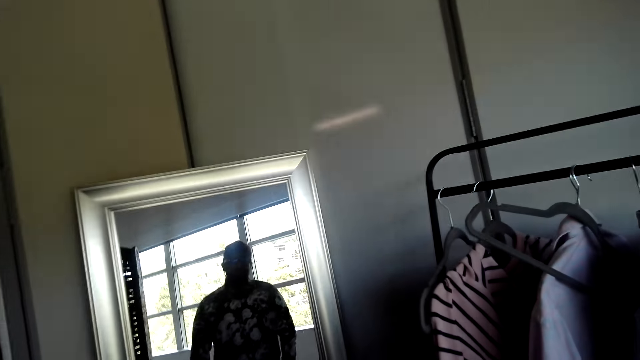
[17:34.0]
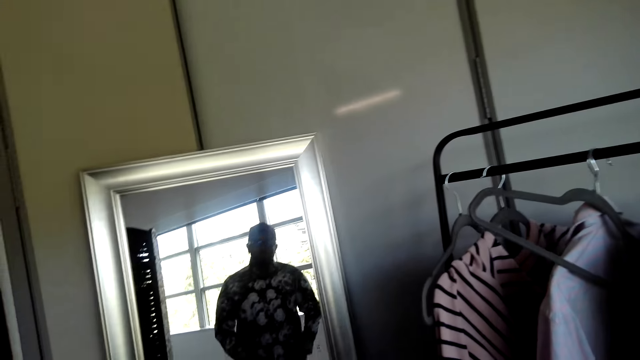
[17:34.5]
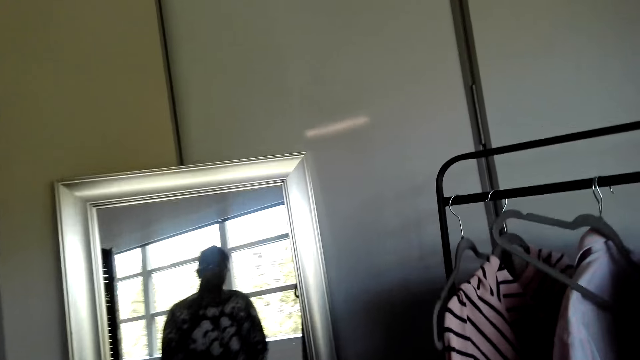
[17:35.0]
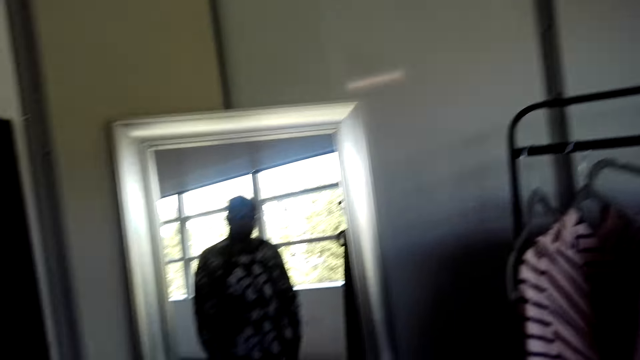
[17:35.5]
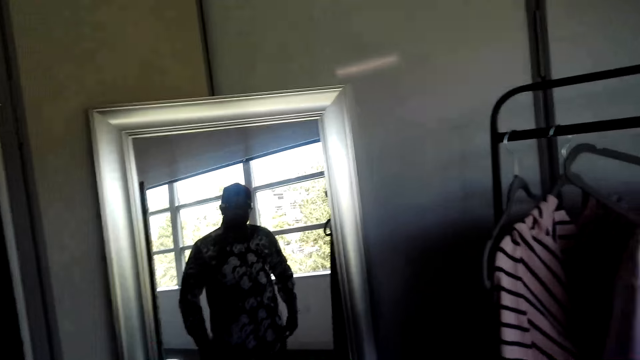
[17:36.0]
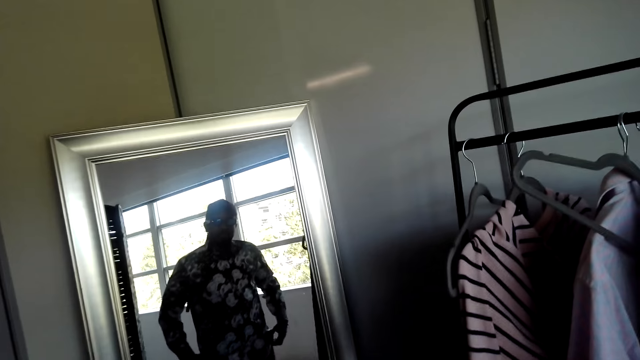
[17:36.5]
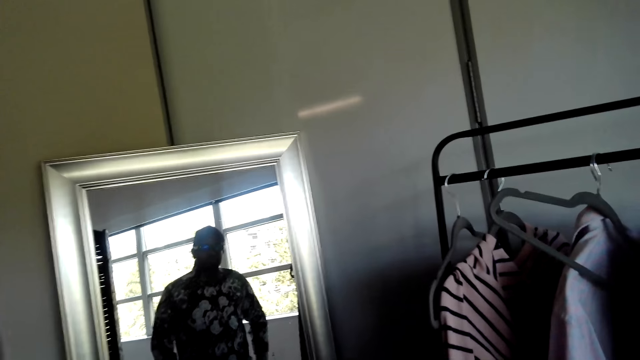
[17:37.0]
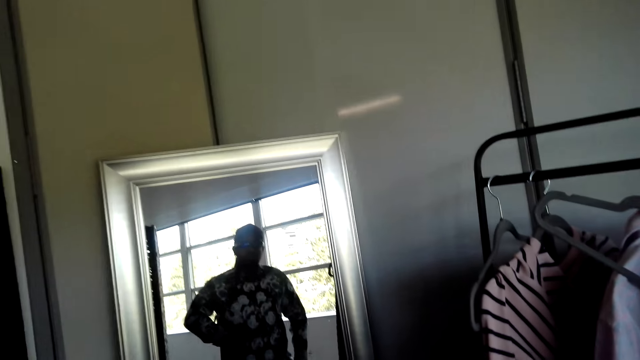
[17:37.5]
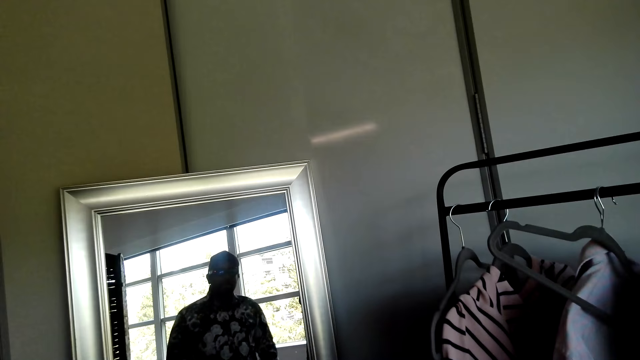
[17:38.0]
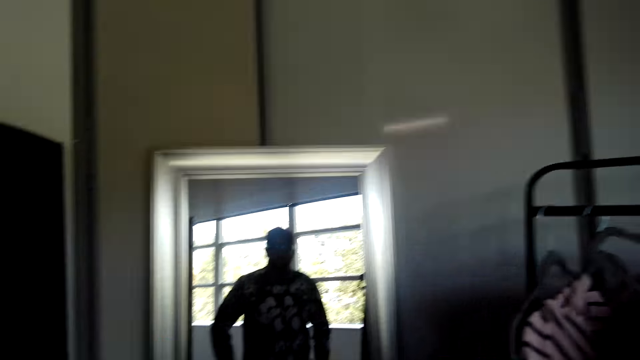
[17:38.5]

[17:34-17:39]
The camera wearer looks at himself in the mirror.

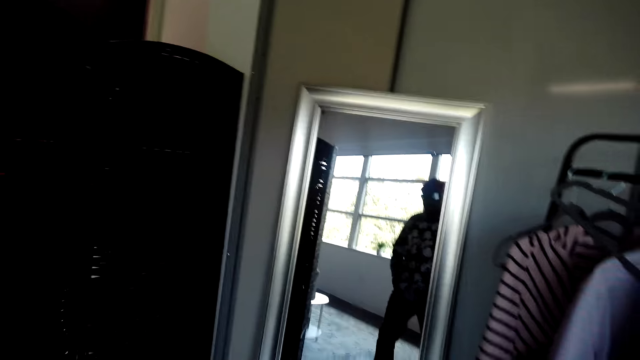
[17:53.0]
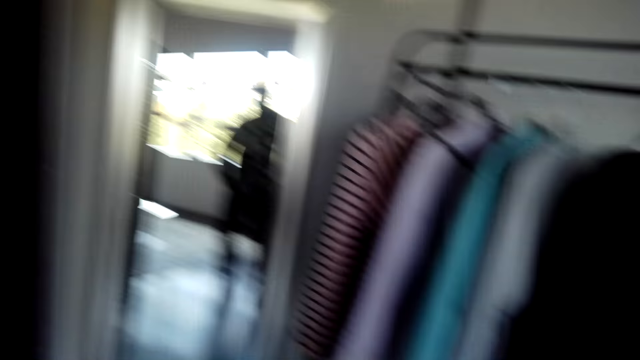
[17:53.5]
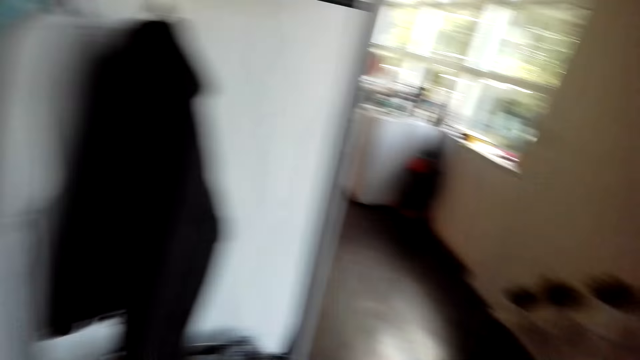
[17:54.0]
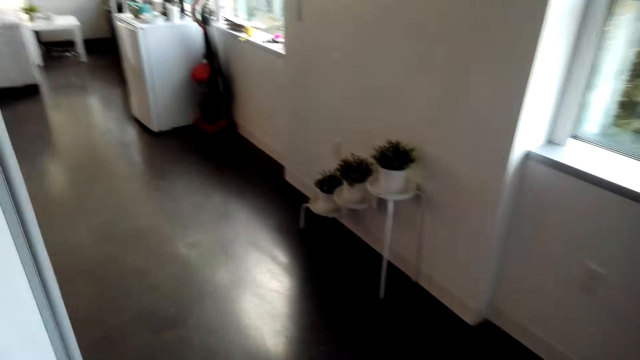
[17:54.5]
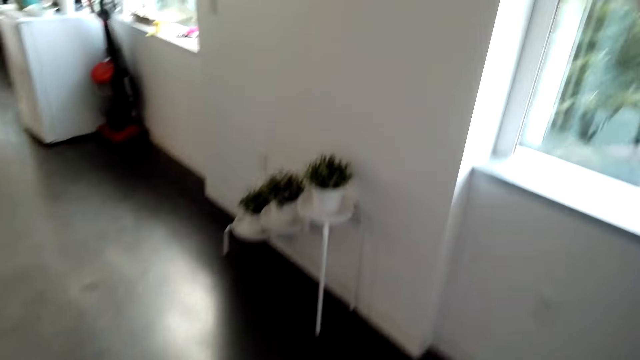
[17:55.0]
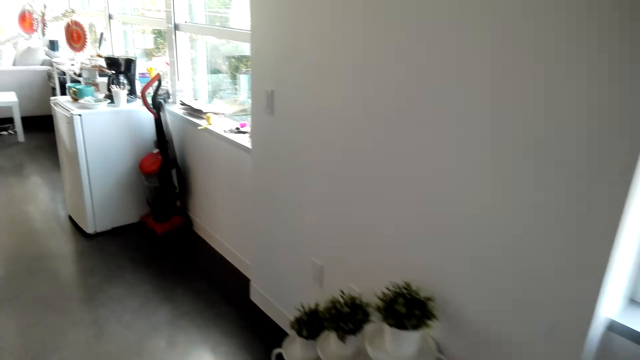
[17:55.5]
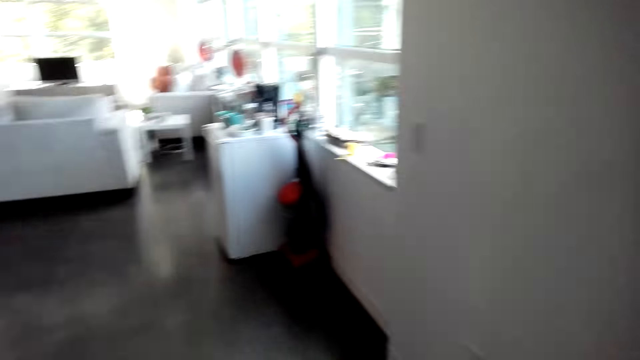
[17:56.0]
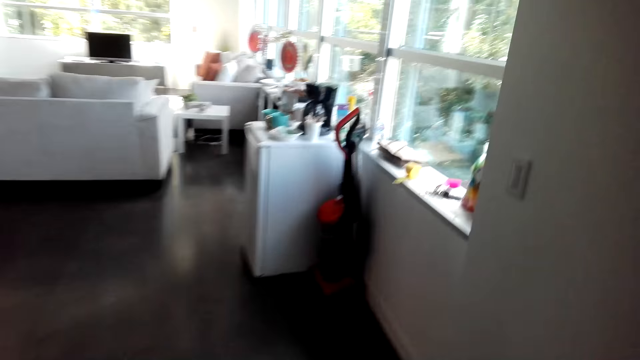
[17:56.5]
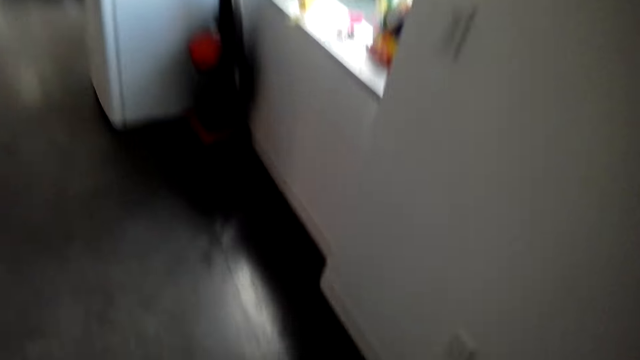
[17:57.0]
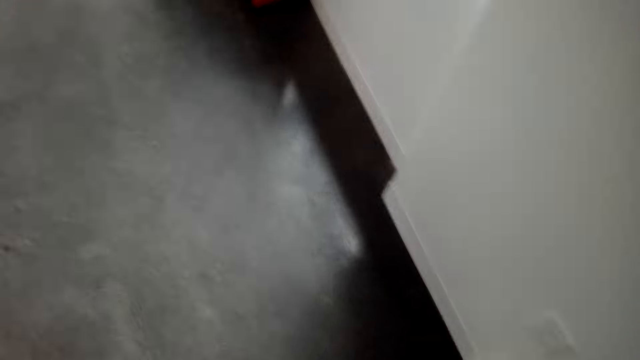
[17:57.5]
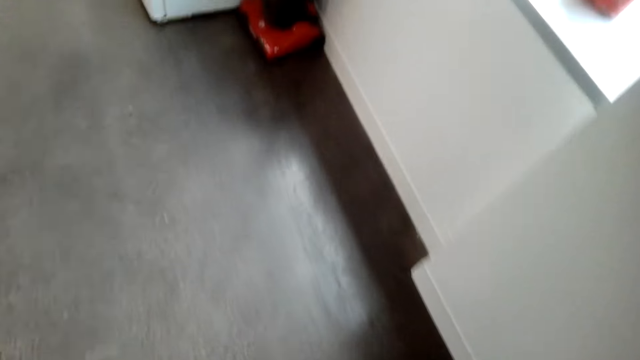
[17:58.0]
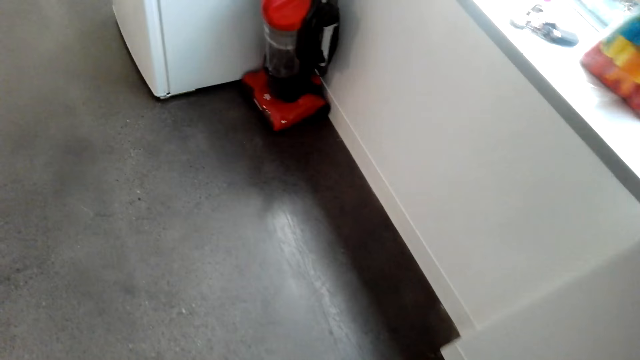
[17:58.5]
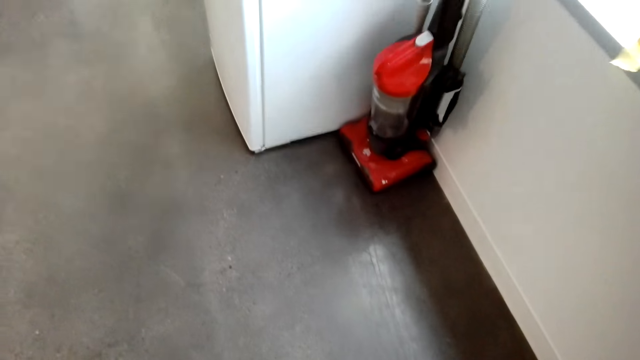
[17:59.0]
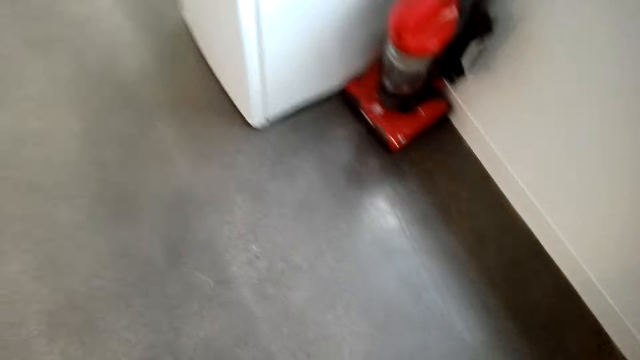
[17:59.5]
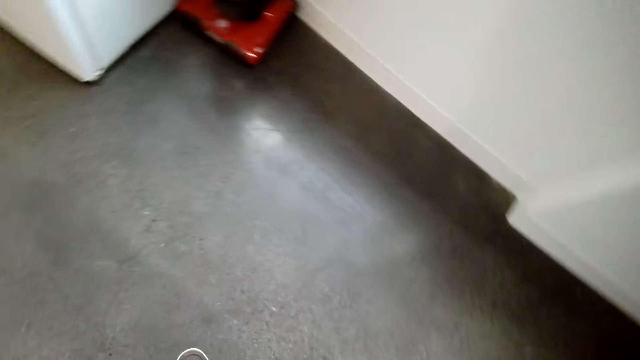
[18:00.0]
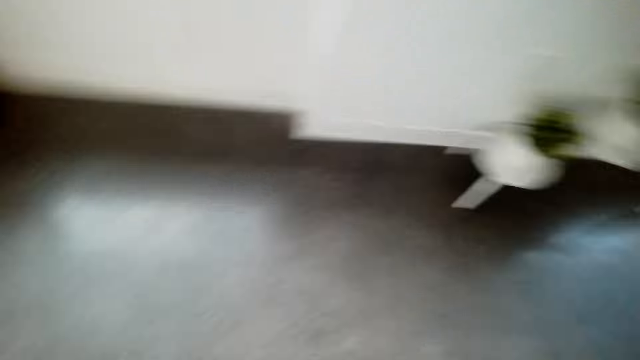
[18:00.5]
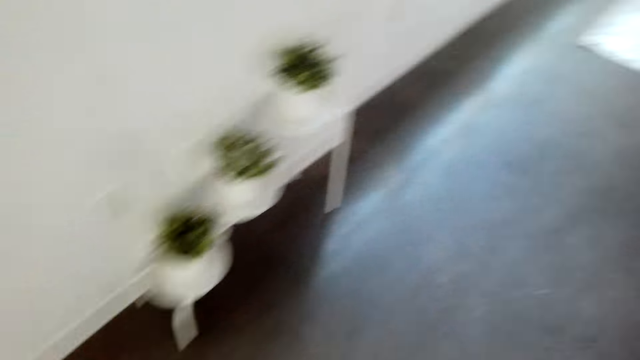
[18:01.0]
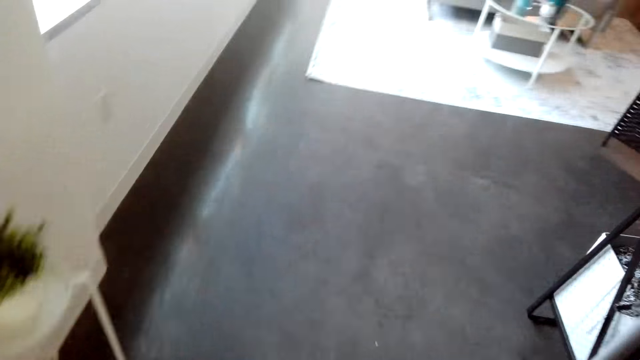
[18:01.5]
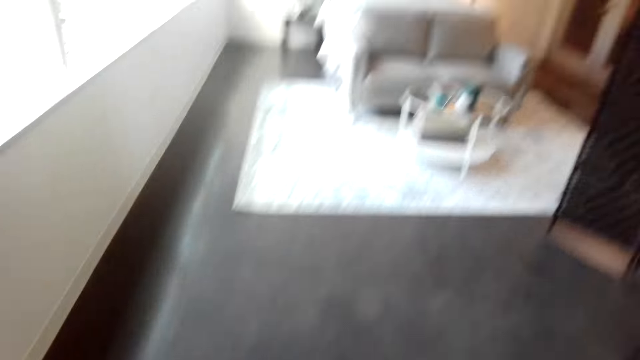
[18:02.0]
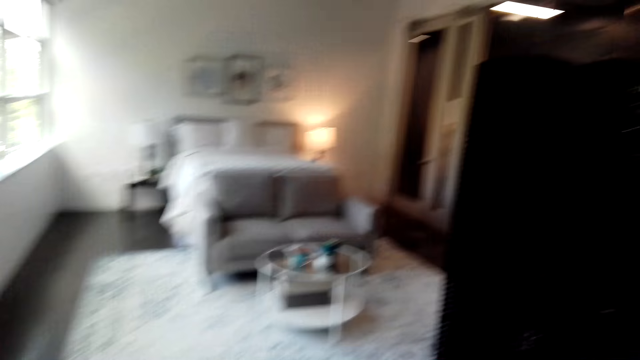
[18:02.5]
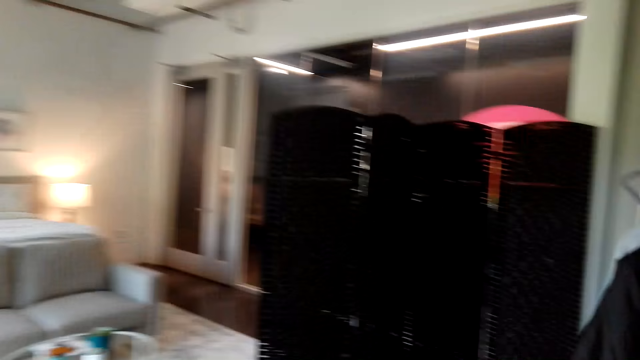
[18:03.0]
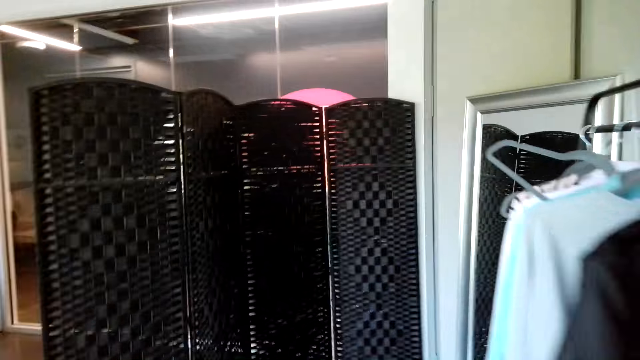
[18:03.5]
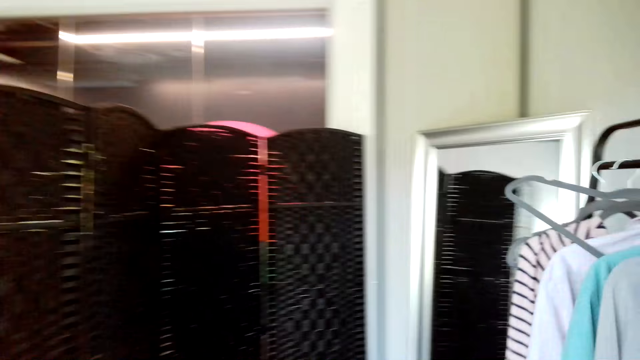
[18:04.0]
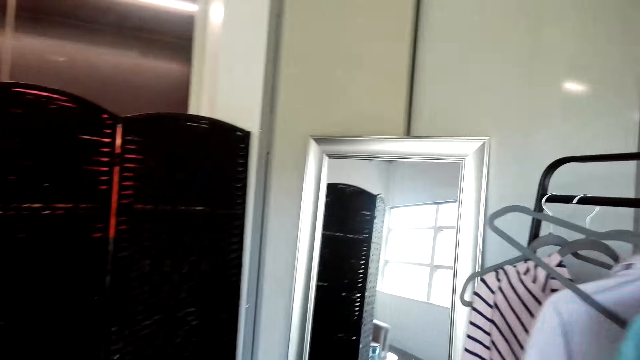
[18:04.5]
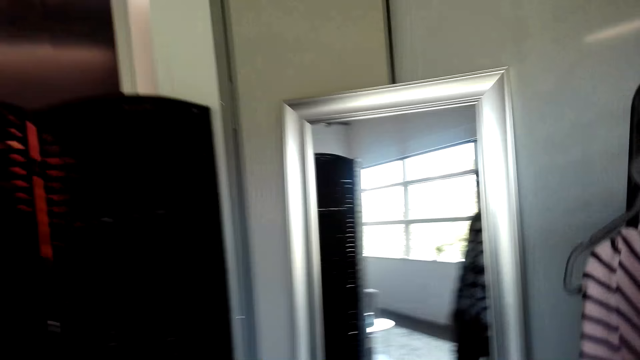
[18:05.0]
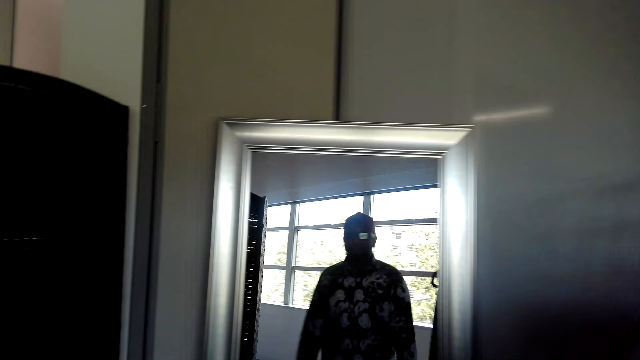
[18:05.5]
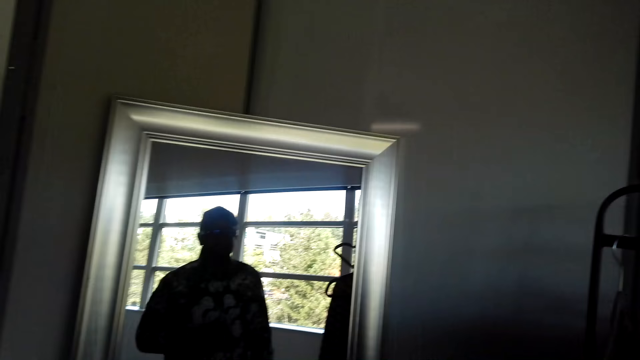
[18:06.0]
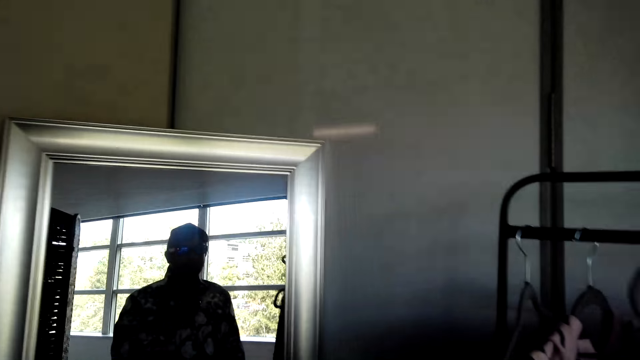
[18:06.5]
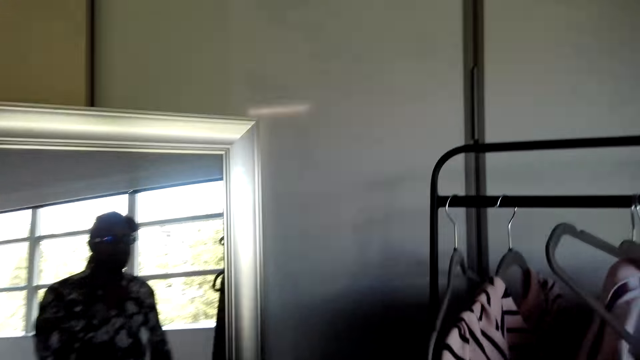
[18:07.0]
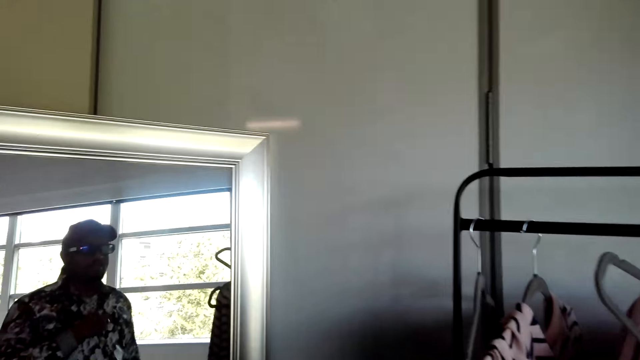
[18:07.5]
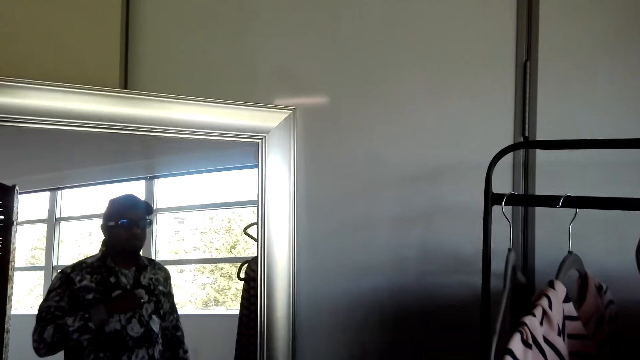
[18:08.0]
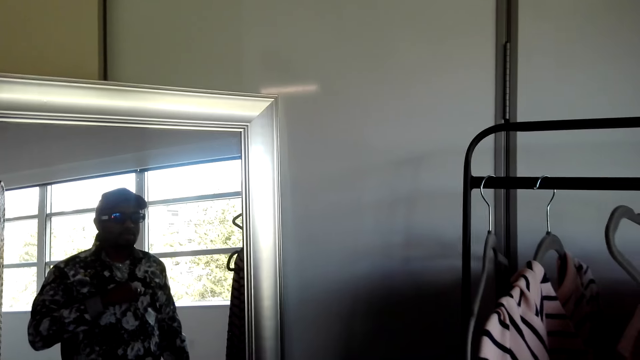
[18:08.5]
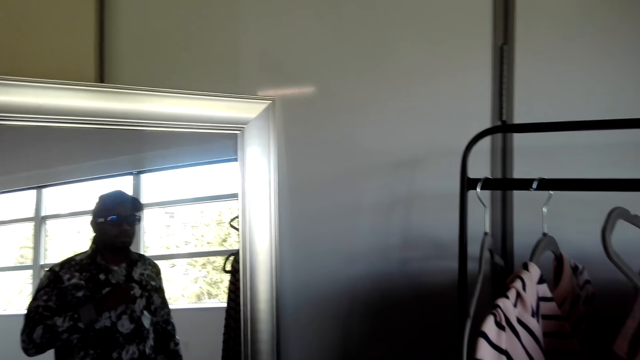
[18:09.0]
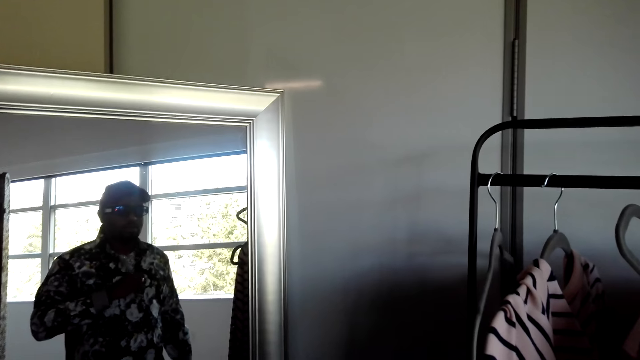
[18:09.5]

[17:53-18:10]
The camera wearer walks around the room. They walk around. They walk to the mirror and look in the mirror.
